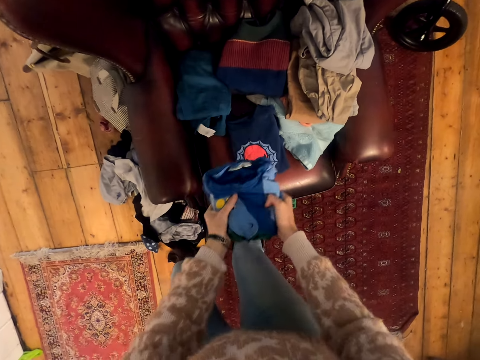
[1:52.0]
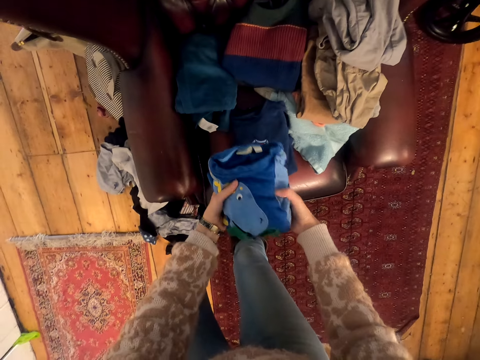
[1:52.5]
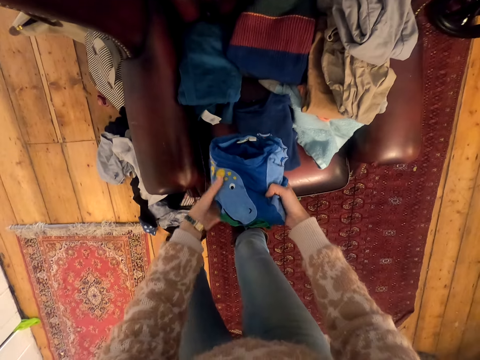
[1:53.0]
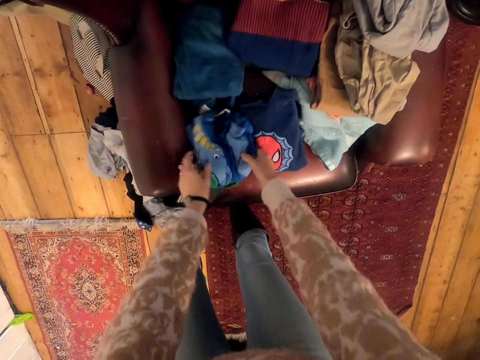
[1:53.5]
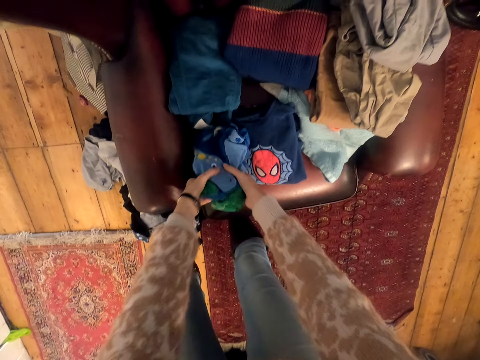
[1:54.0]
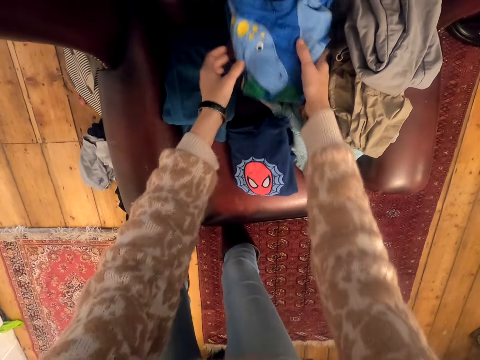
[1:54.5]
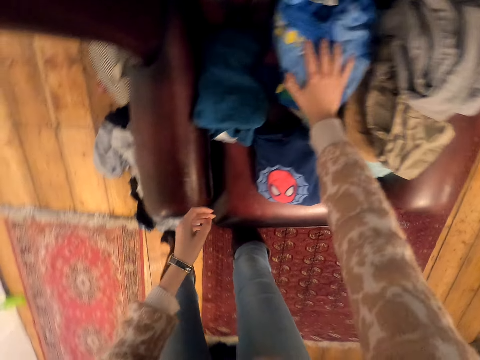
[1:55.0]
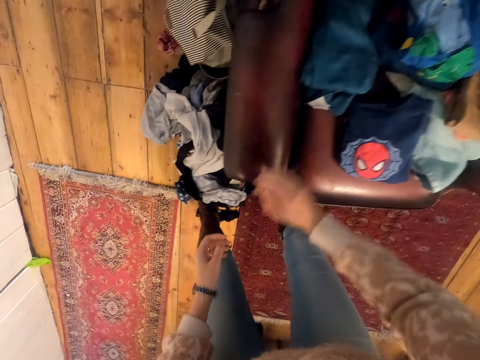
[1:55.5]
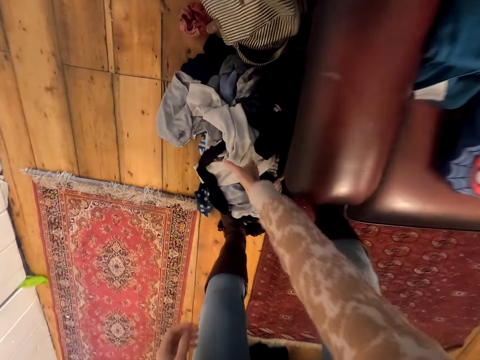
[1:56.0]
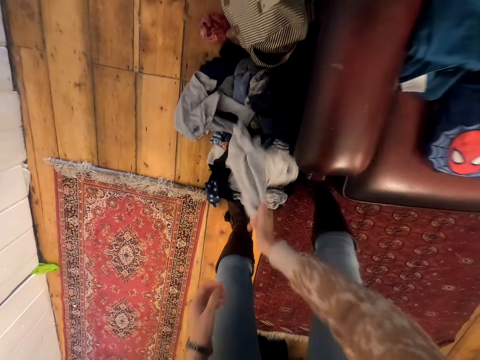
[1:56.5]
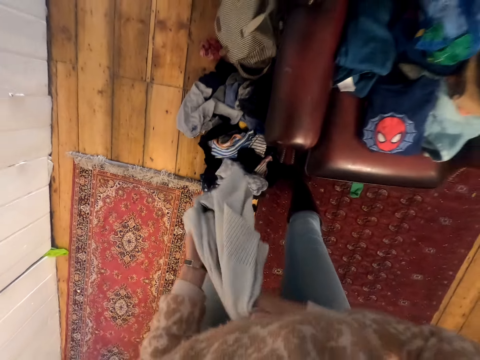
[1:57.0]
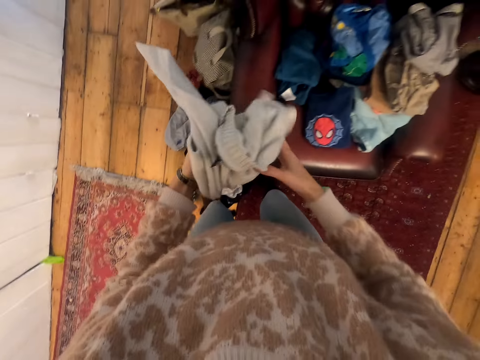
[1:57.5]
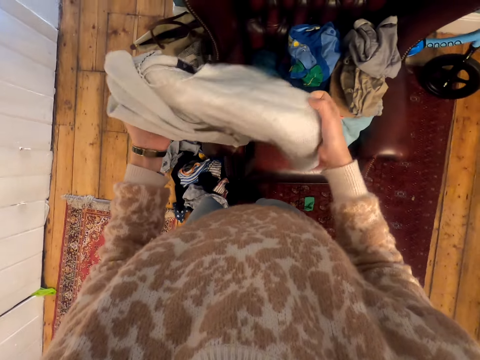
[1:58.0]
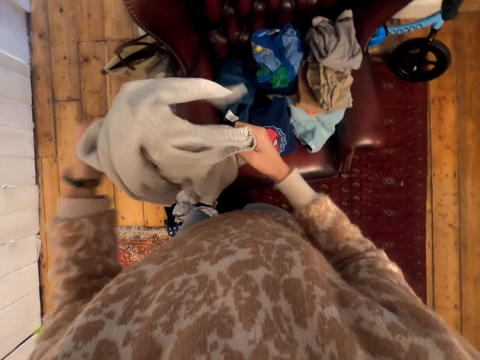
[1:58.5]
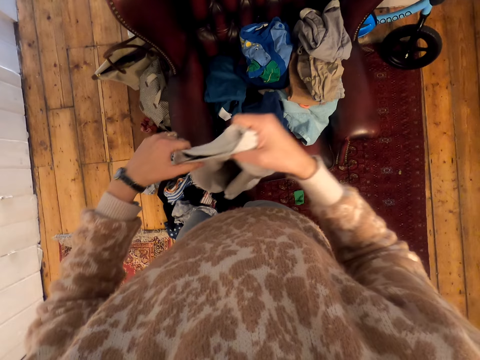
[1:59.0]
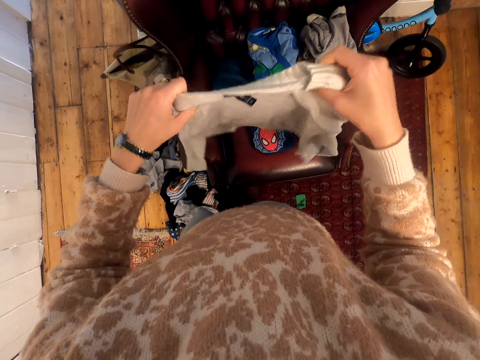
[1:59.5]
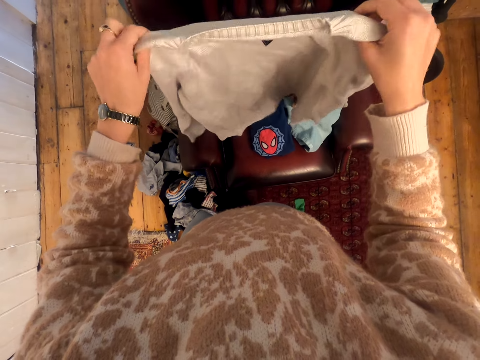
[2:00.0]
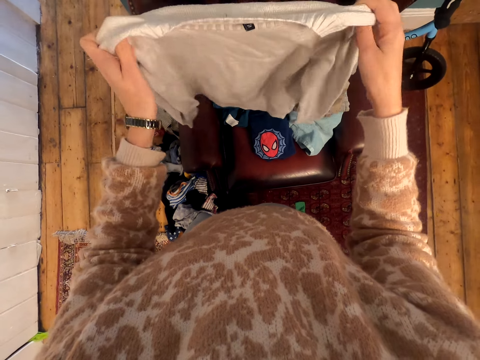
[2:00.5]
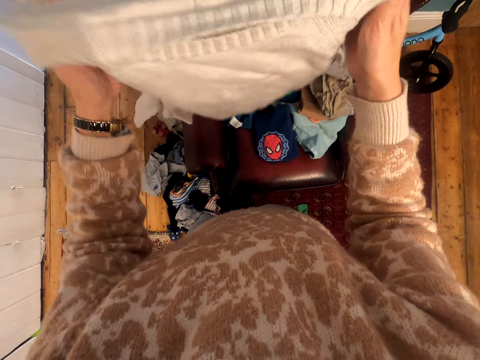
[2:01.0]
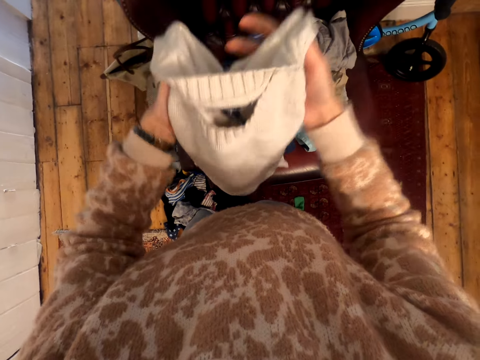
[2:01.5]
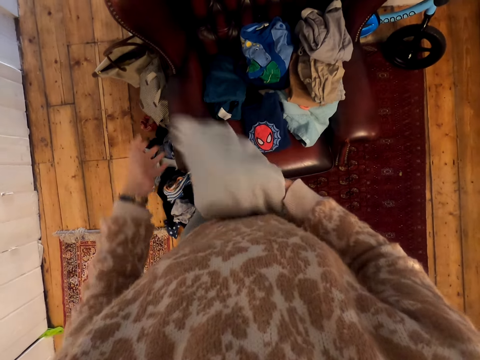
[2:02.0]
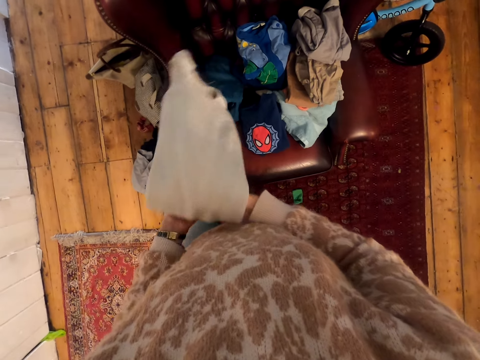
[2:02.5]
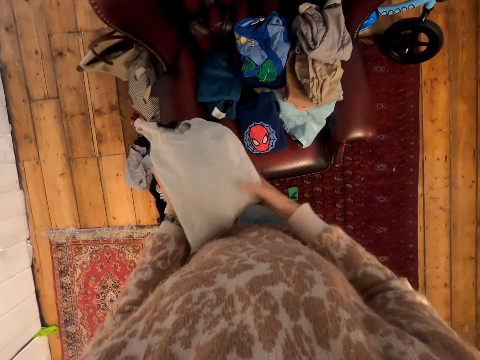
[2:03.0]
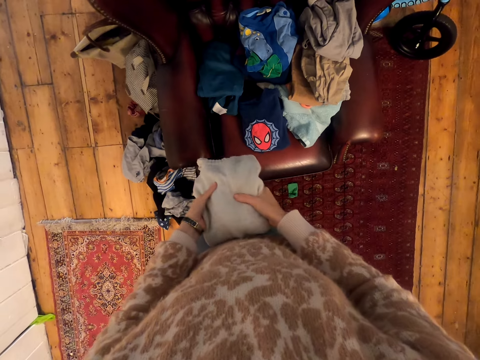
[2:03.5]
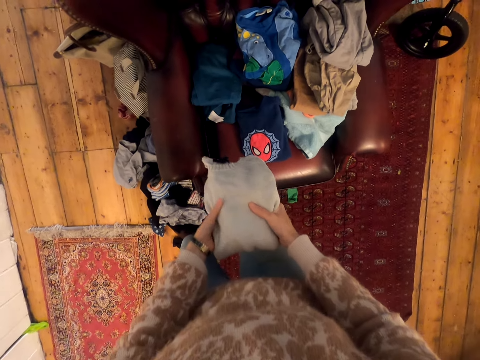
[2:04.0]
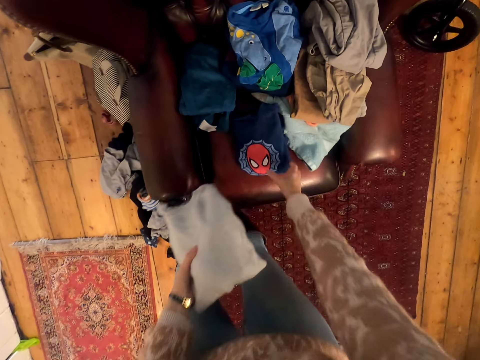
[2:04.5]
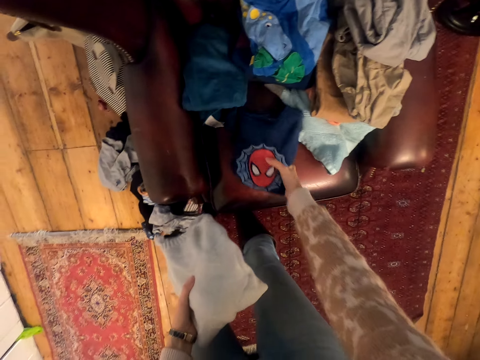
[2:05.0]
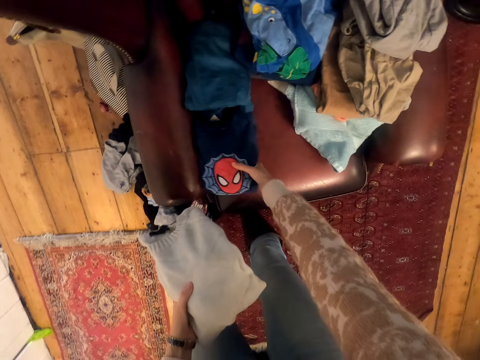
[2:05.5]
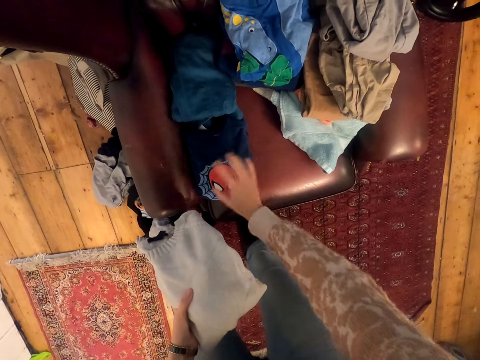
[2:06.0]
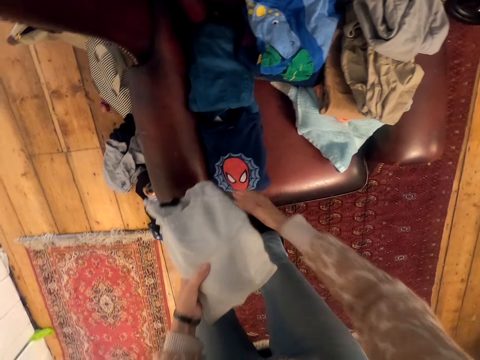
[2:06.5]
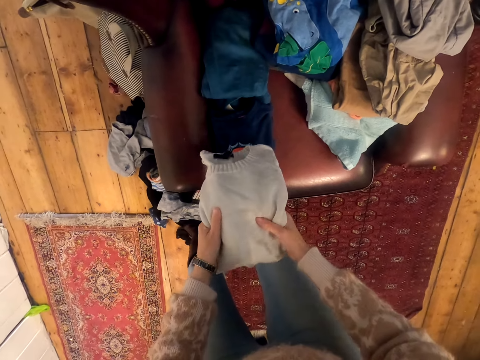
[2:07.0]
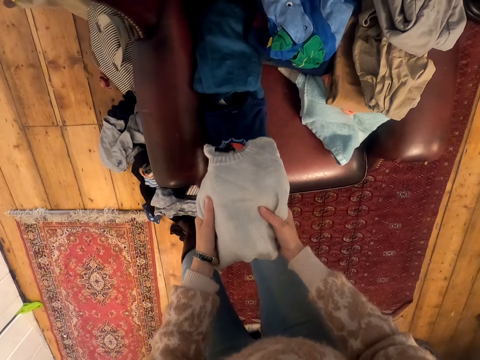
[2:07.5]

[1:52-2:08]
The camera wearer puts the cloth on the chair. They pick a cloth from the floor. They hold the cloth and stretch the cloth. They fold the cloth. They fold the cloth again. They hold the cloth and move the cloths on the seat.

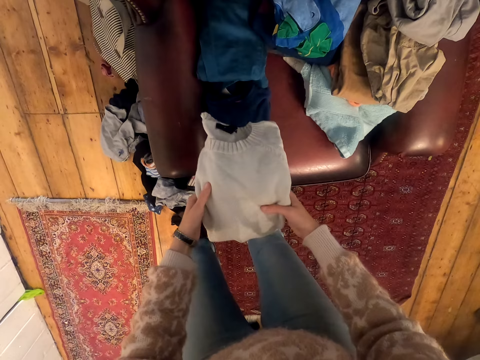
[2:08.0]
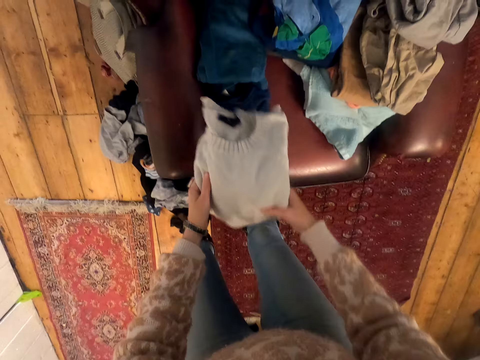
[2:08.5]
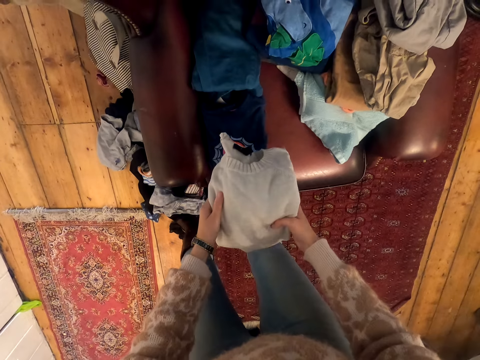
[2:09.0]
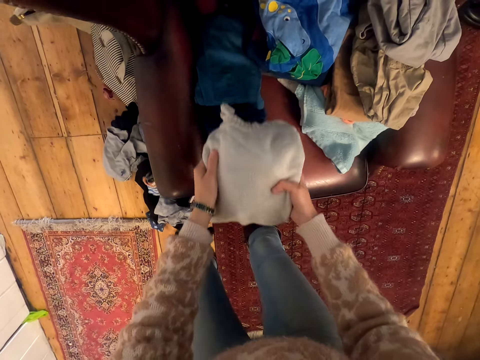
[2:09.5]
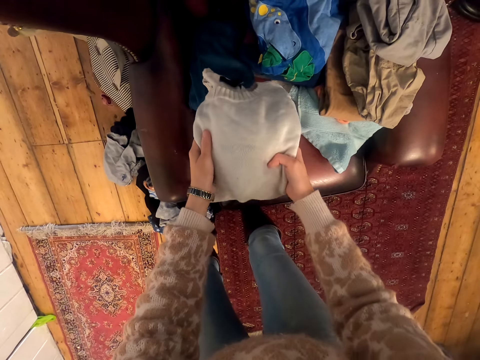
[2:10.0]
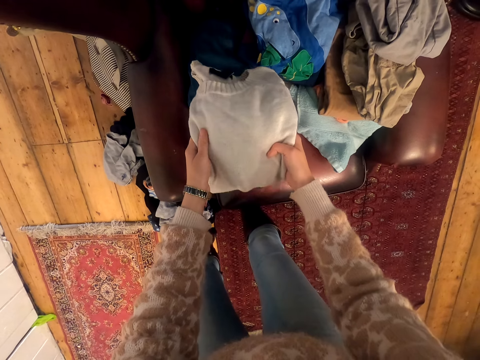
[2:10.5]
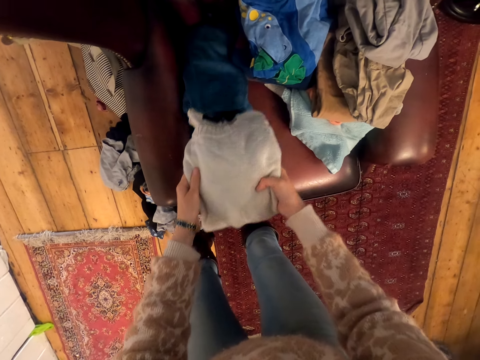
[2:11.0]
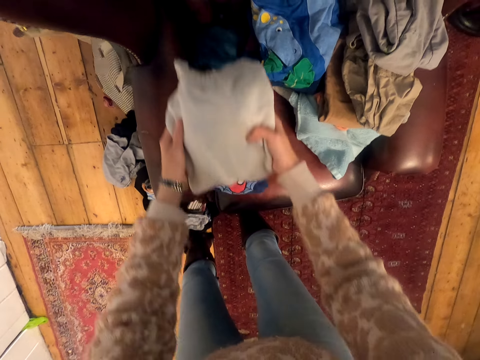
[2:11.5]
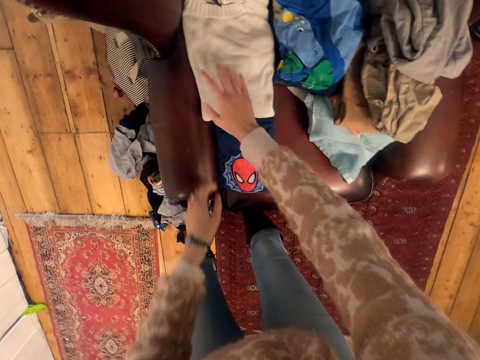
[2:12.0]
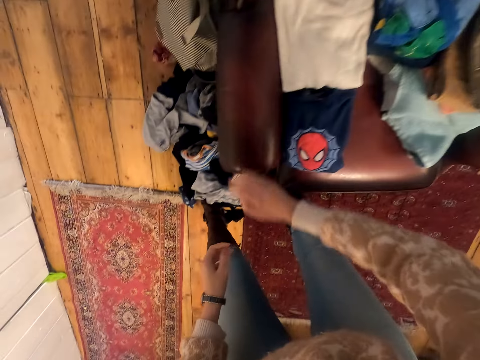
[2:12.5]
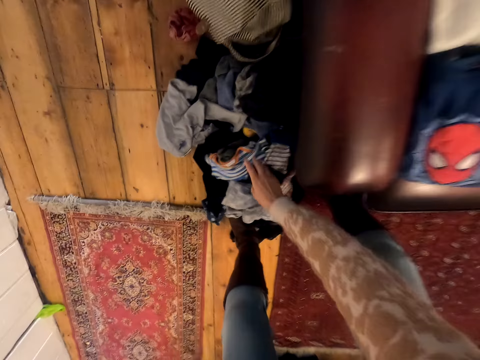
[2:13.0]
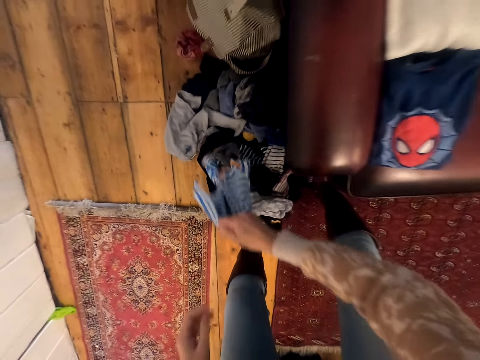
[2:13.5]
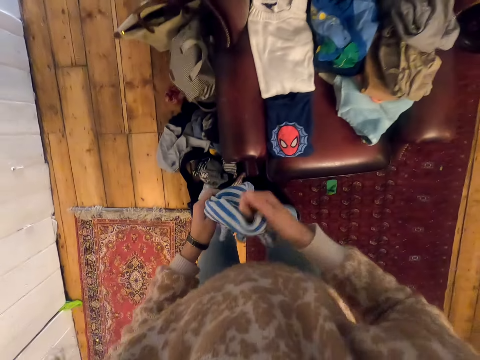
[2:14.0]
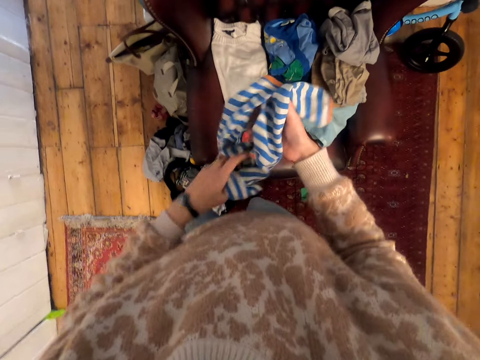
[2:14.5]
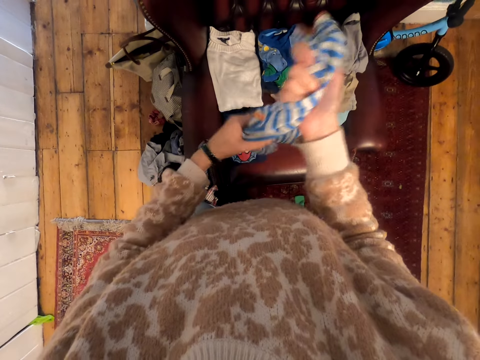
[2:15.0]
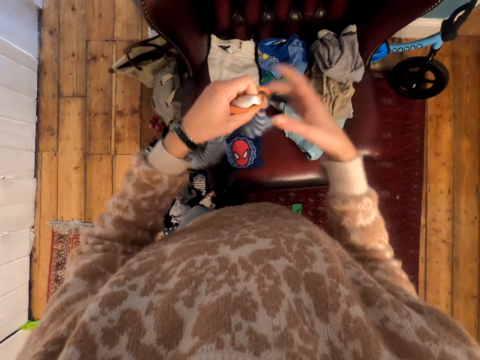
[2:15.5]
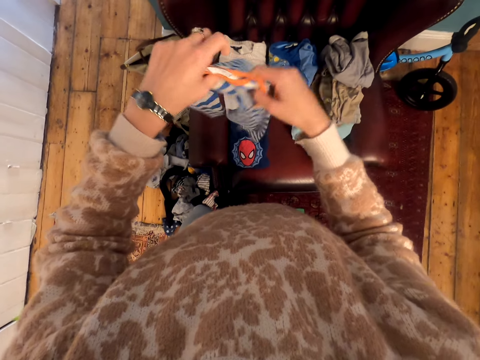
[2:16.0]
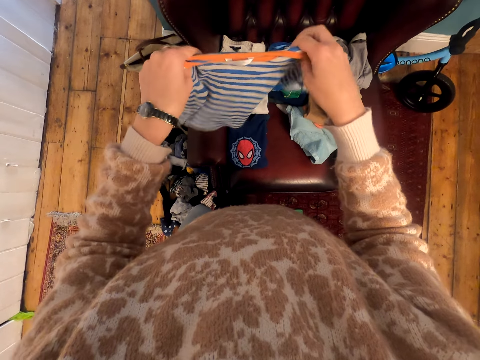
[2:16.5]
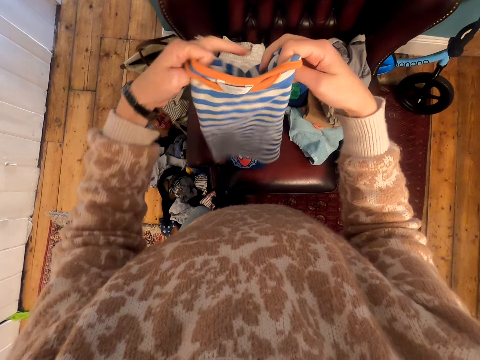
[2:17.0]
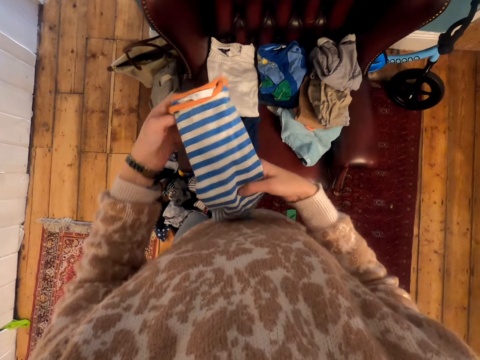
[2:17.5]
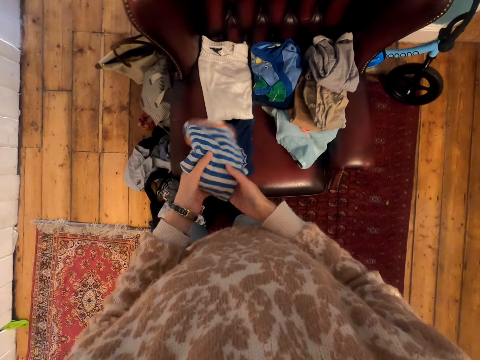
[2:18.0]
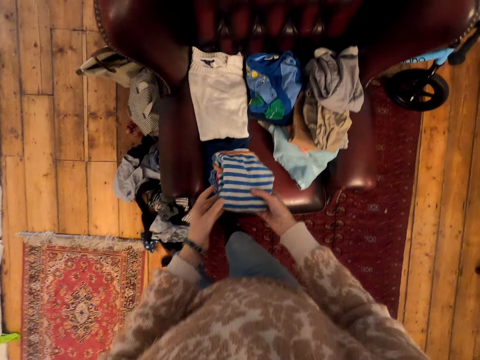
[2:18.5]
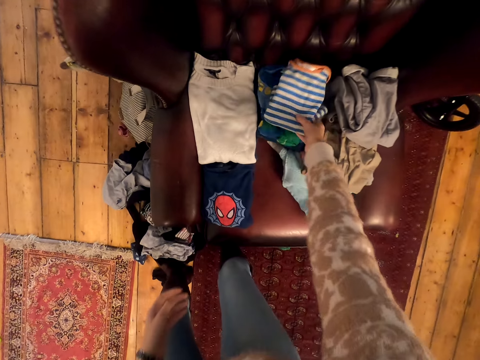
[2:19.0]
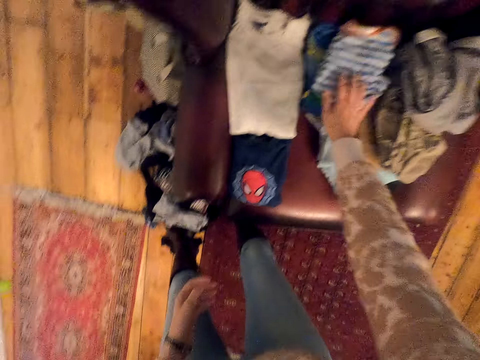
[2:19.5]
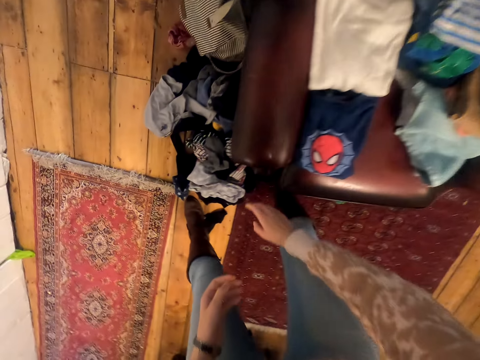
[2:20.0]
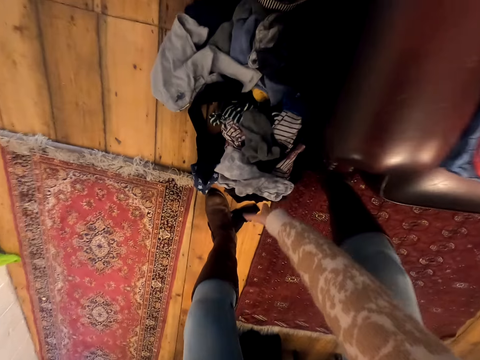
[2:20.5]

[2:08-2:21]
The camera wearer moves the clothes on the chair. They hold the cloth and place the cloth on the seat. They pick a cloth from the floor. They hold the cloth, stretch the cloth and fold the cloth. They put the cloth on the chair.
